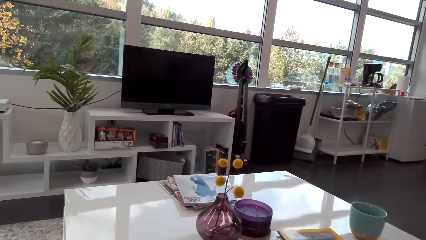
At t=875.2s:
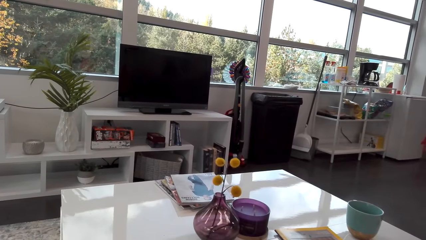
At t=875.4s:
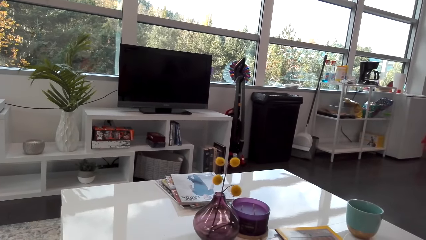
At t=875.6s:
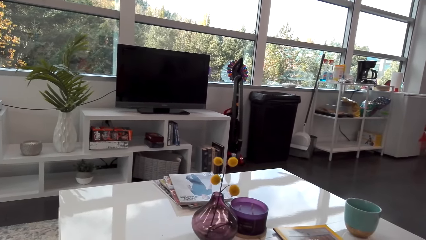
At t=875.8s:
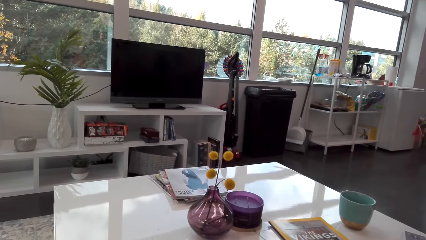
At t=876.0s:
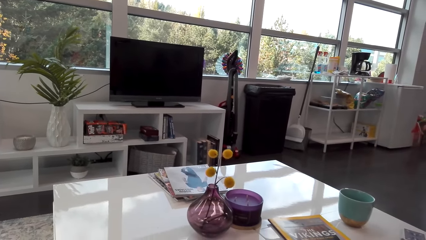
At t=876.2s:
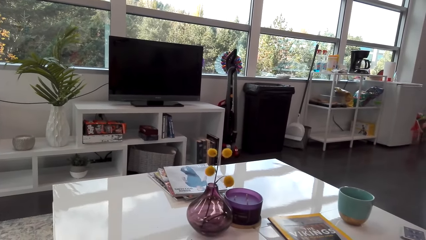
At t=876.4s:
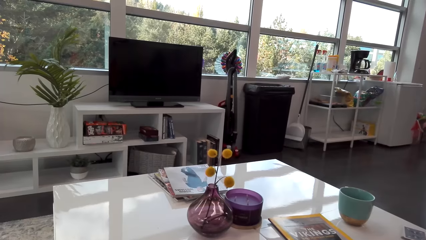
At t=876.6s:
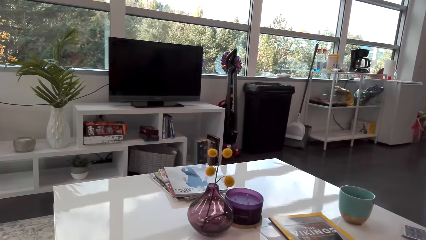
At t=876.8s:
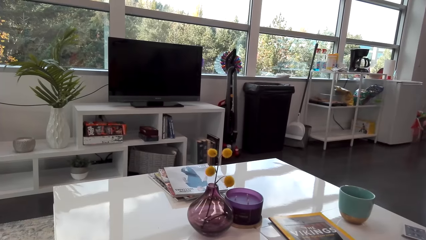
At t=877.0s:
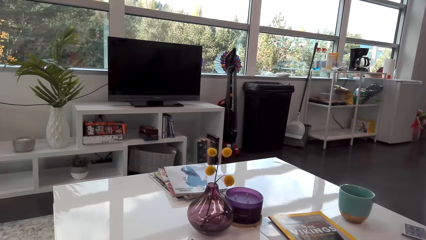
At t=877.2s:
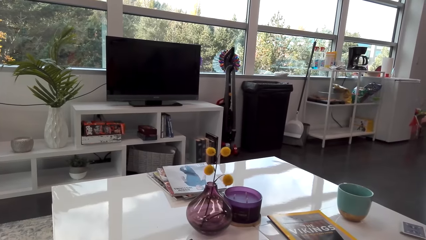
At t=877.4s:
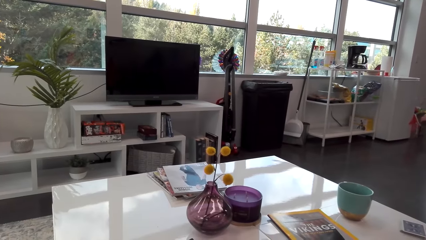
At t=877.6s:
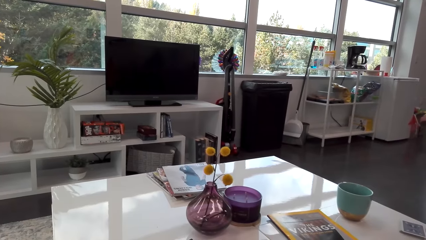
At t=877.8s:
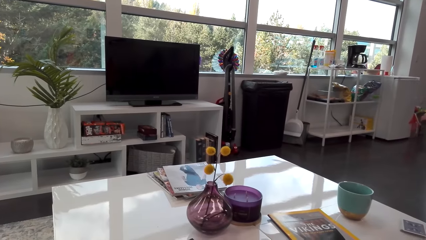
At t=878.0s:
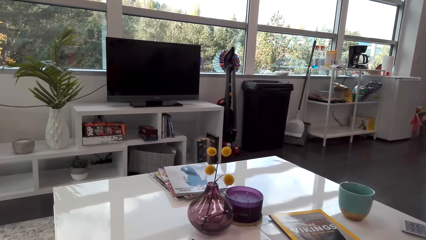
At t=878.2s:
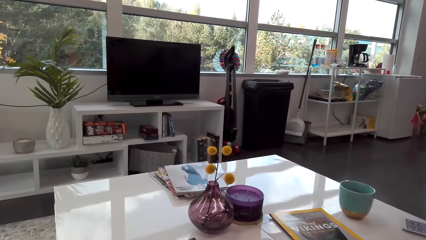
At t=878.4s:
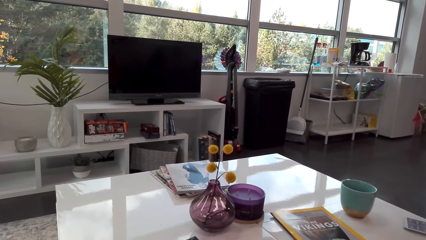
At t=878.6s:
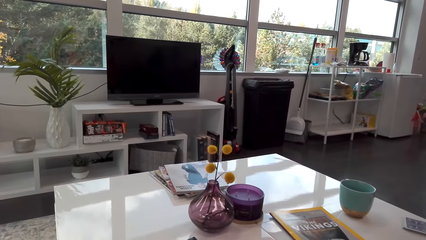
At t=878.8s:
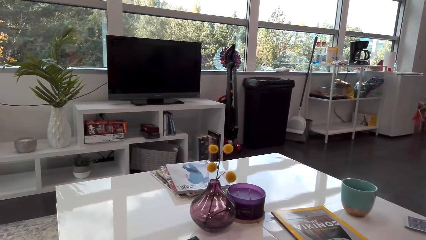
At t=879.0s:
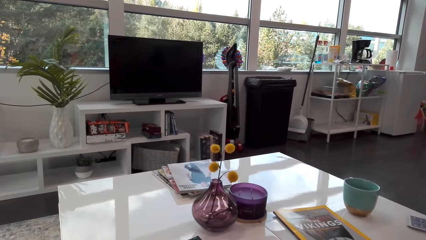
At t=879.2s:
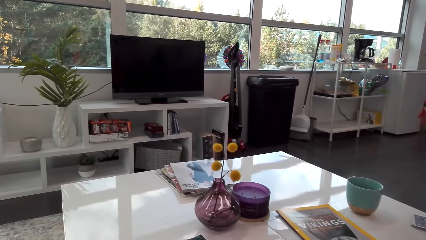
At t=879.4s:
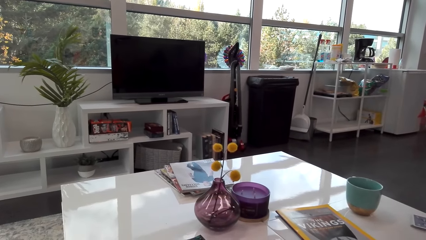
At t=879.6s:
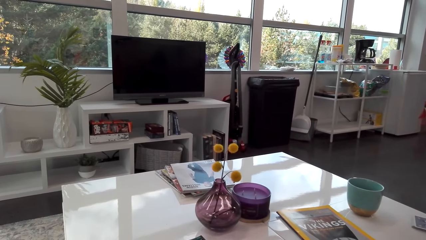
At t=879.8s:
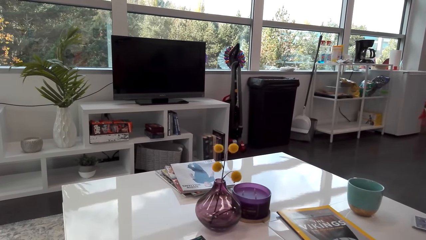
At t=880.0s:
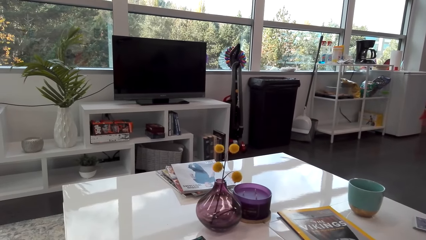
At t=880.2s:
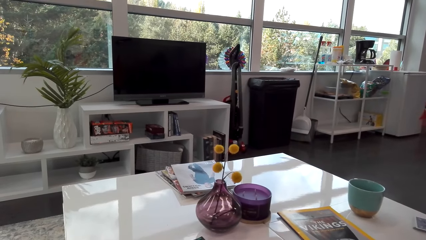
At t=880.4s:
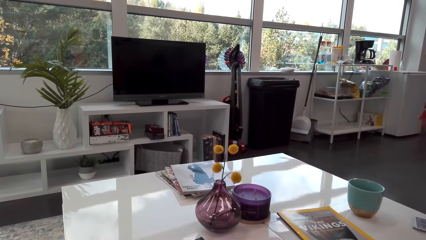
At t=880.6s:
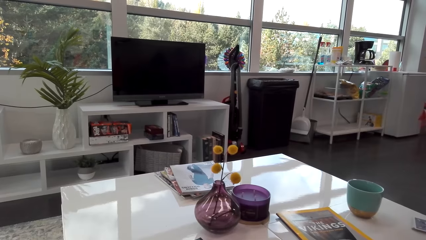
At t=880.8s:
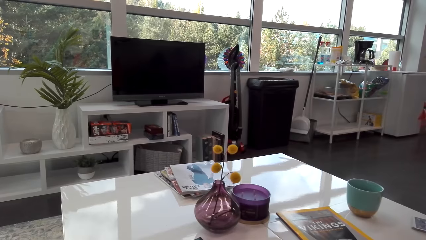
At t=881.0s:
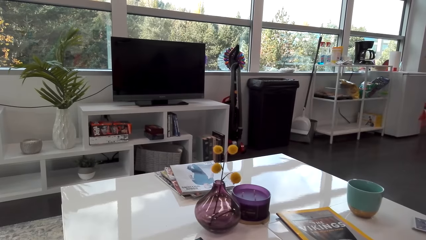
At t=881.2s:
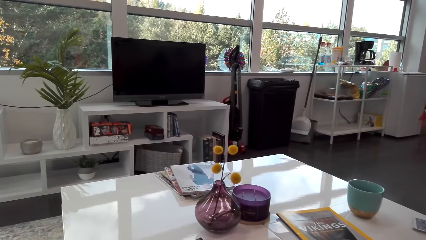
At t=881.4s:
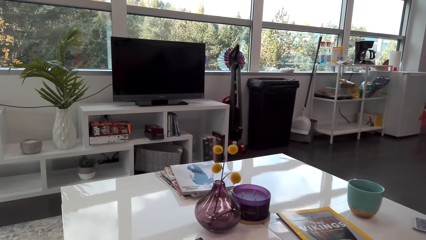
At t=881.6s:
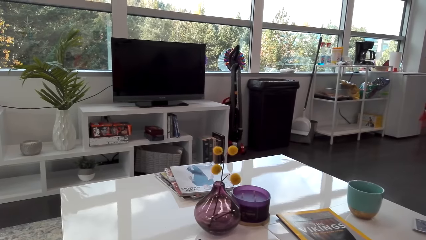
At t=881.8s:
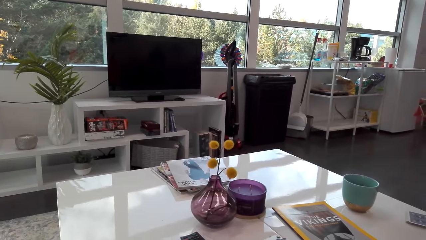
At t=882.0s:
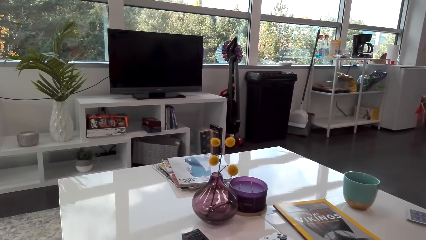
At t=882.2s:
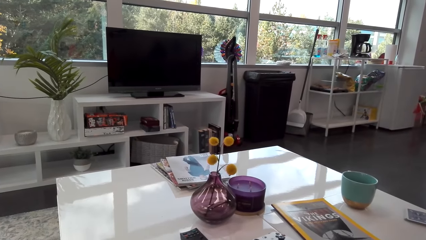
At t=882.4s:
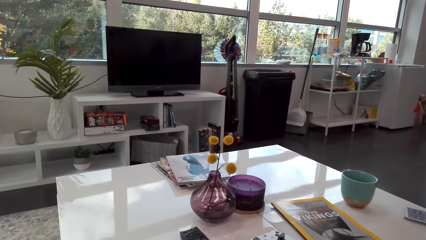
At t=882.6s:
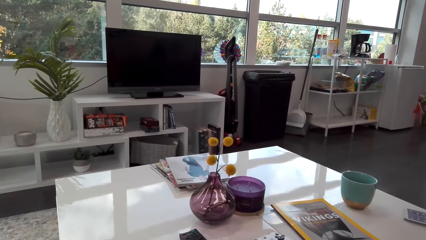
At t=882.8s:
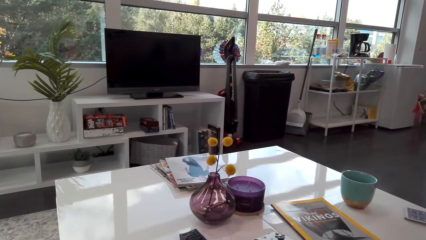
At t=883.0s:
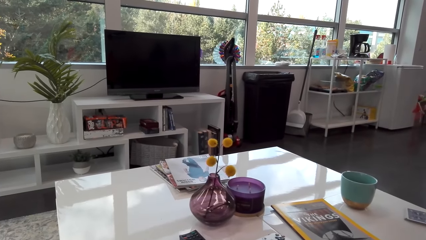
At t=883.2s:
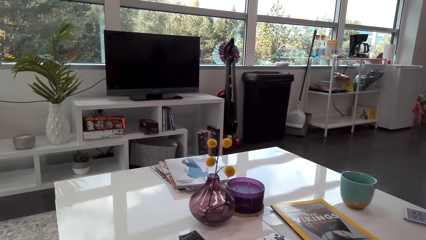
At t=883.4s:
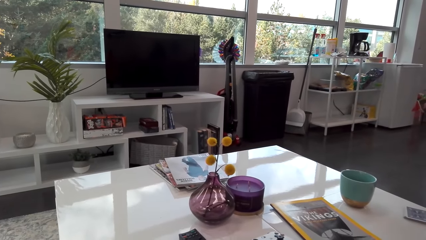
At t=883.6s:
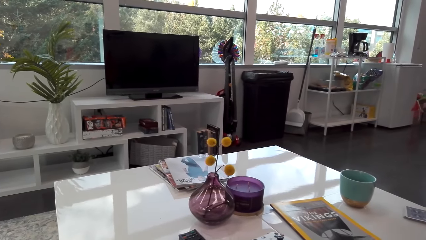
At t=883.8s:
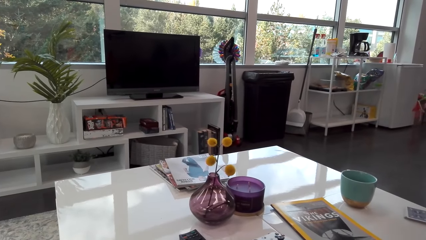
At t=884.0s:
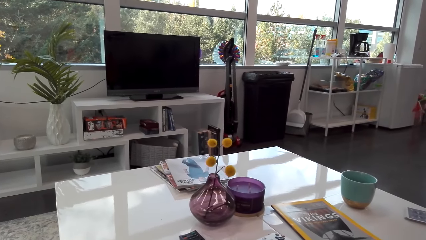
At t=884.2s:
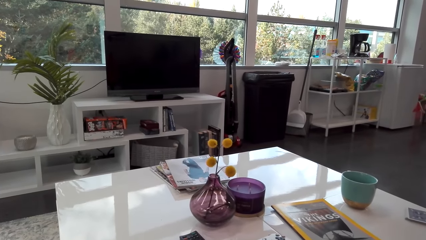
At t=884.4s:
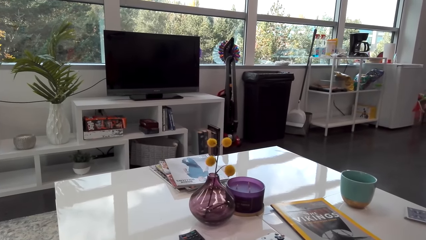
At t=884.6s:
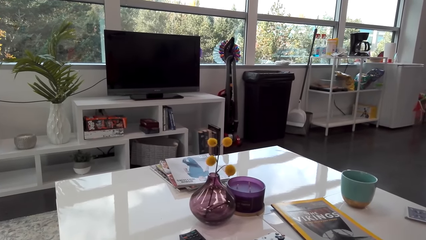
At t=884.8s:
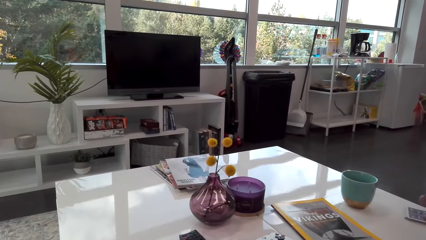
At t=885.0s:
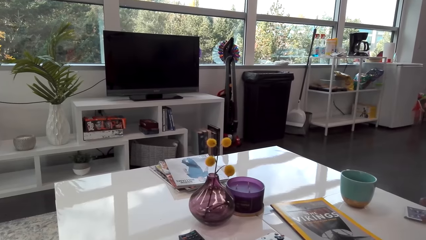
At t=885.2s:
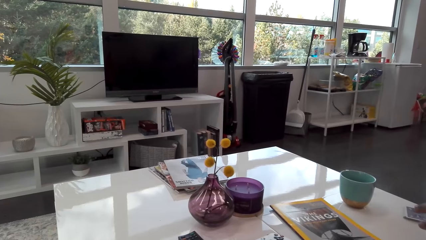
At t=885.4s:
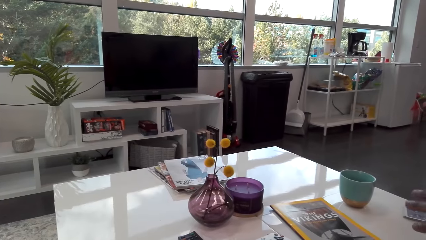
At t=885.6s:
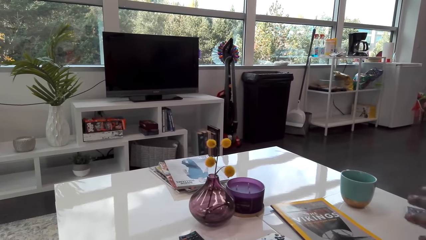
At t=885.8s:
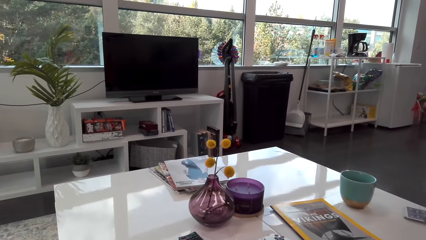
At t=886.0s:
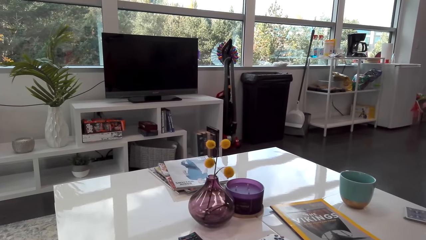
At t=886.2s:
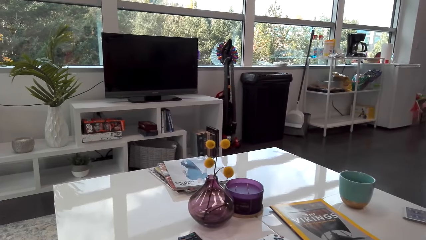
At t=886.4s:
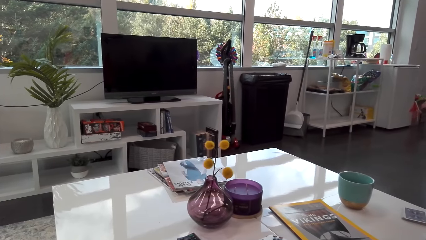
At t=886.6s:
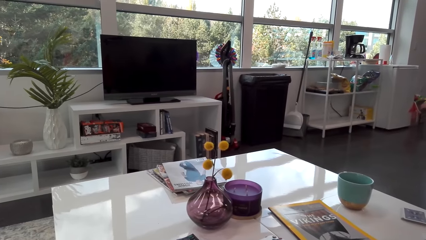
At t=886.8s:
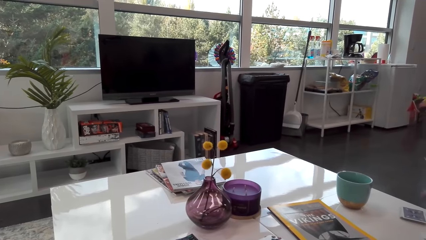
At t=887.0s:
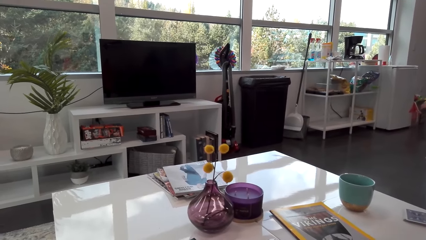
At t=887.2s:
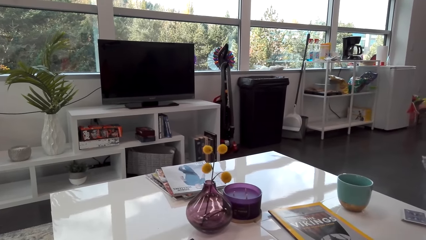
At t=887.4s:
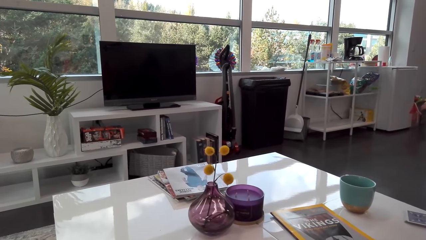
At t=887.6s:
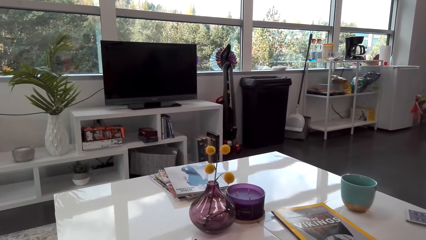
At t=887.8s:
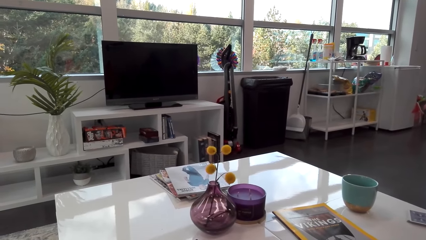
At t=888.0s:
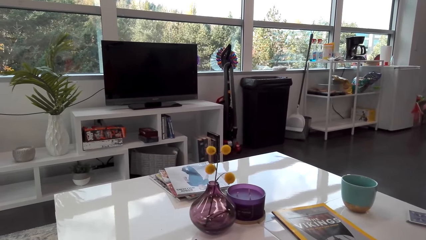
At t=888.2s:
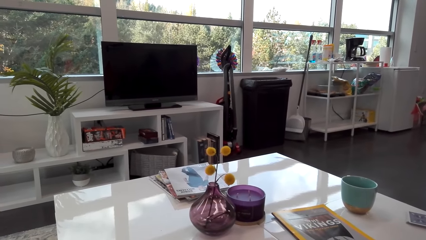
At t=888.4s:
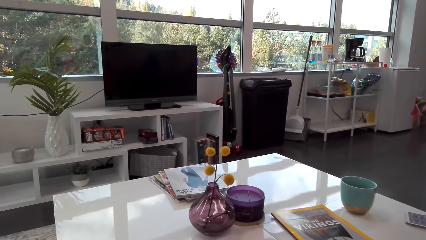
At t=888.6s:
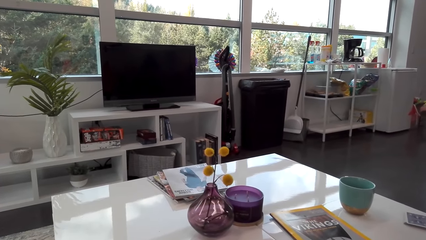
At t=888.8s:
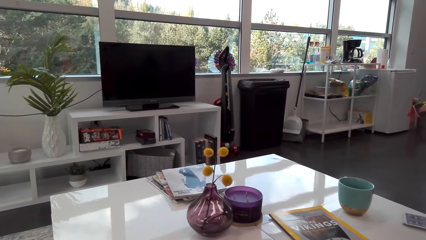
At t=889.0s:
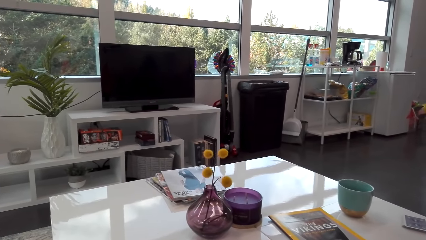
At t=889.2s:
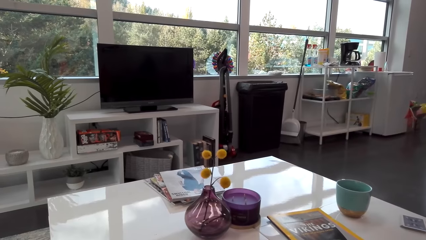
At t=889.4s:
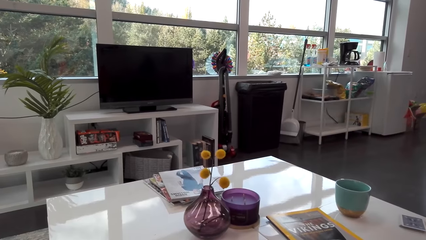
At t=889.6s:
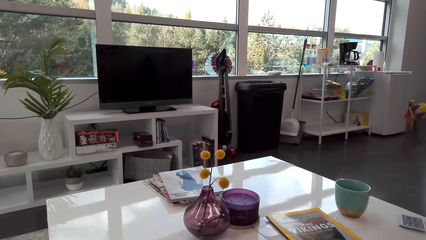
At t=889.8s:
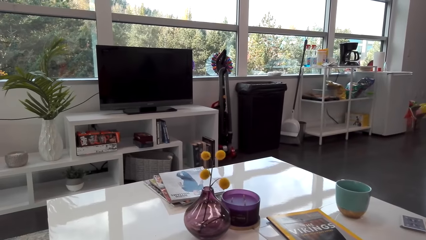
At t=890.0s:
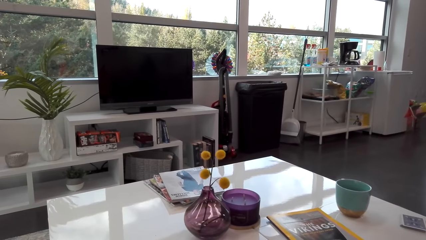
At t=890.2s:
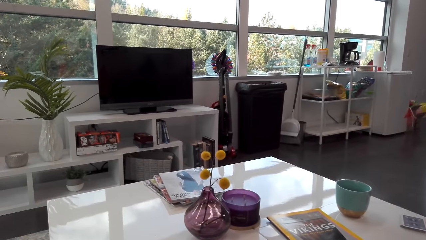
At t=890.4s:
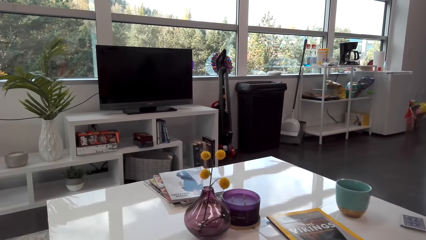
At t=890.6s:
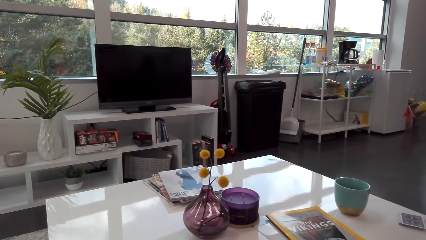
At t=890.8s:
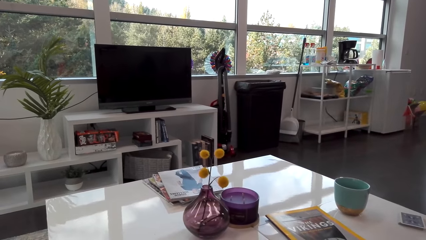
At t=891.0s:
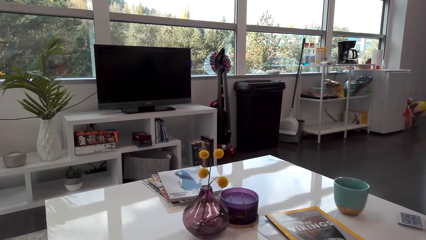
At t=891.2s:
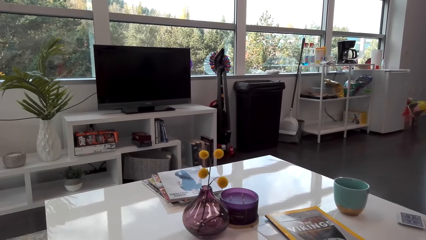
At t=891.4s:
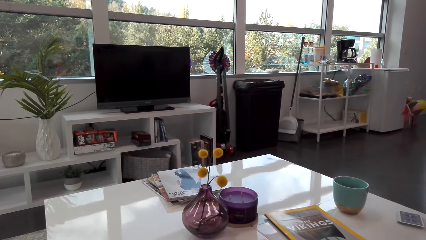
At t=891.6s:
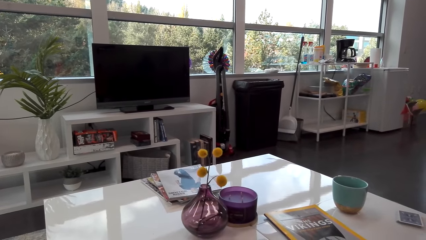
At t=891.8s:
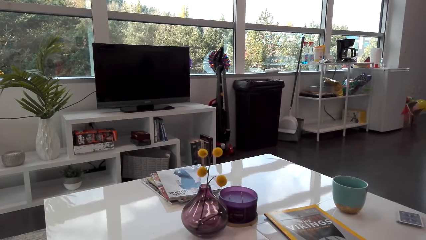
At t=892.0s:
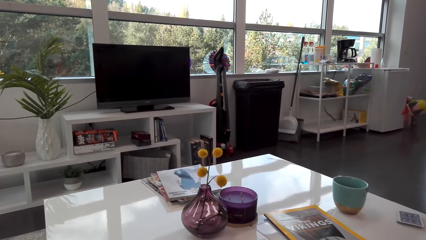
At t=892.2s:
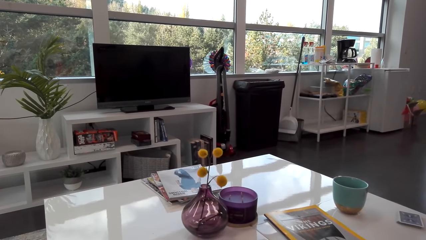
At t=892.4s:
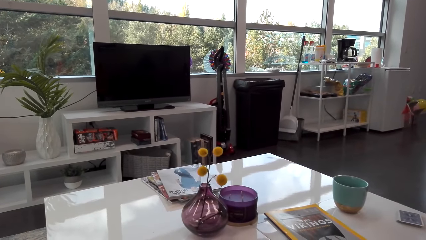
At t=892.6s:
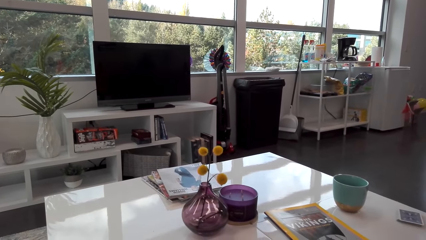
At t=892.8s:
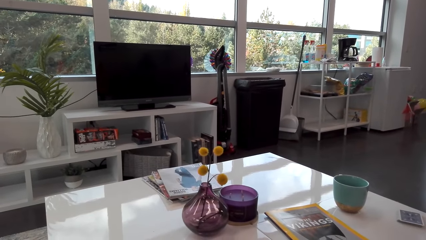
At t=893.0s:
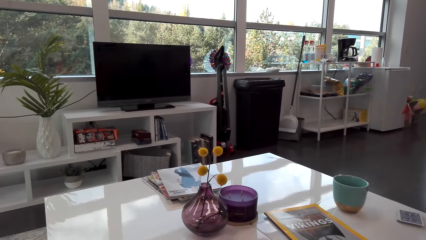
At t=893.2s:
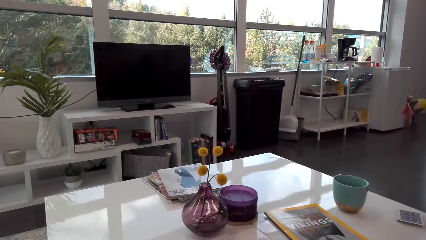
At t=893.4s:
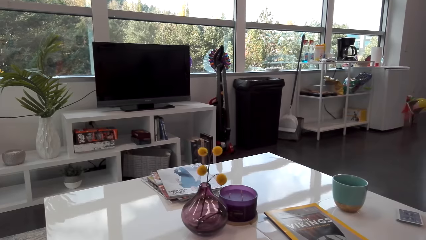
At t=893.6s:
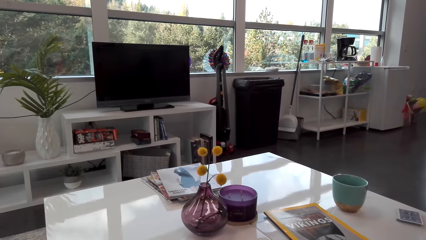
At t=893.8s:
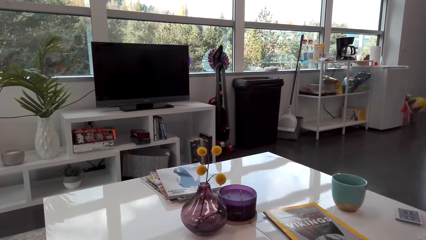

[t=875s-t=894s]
The camera wearer talks with a man. The man talks.
